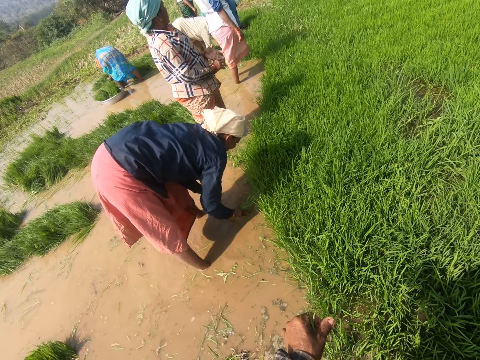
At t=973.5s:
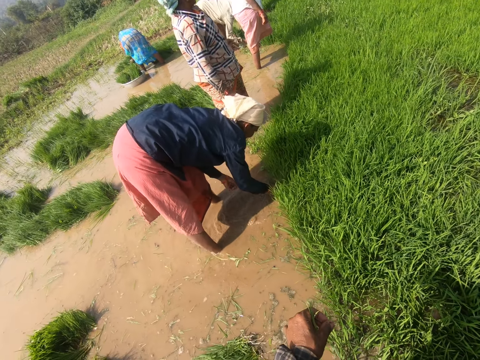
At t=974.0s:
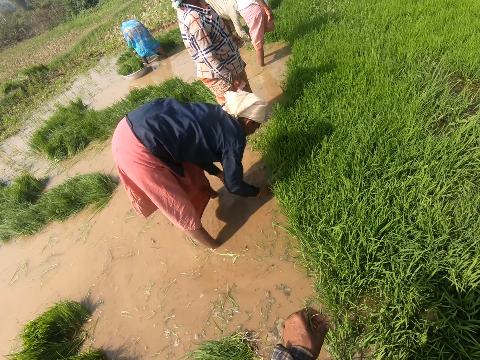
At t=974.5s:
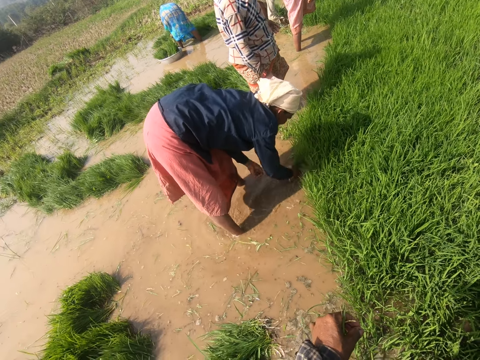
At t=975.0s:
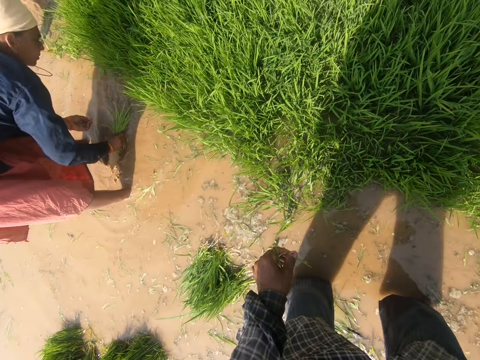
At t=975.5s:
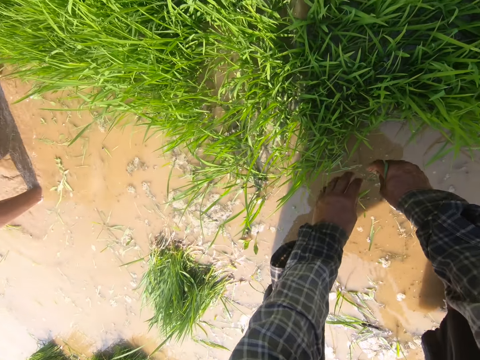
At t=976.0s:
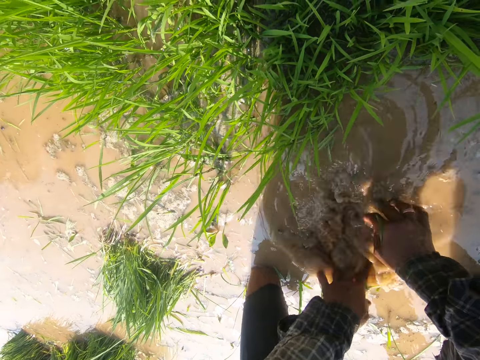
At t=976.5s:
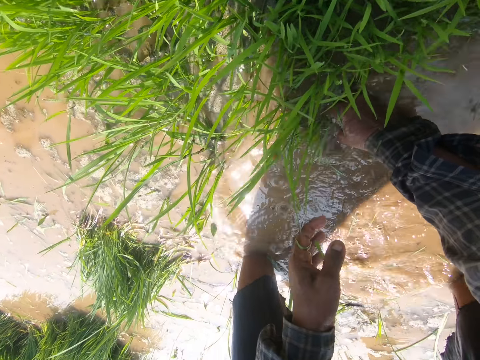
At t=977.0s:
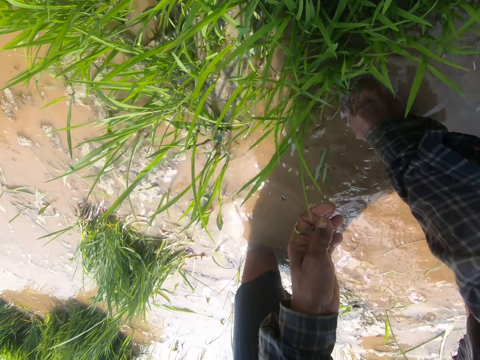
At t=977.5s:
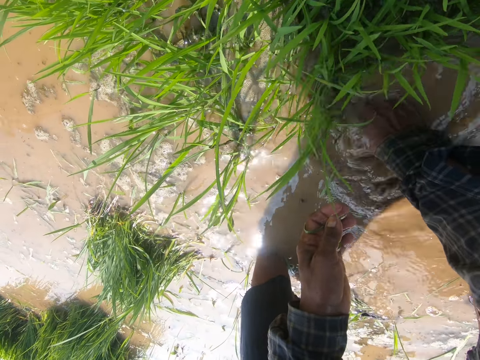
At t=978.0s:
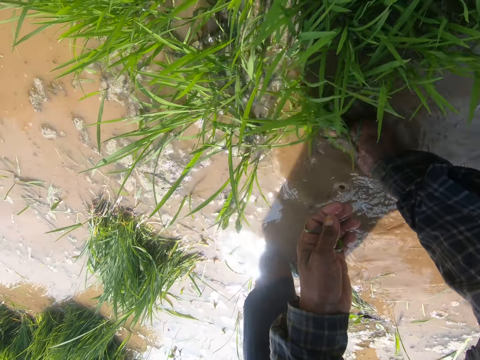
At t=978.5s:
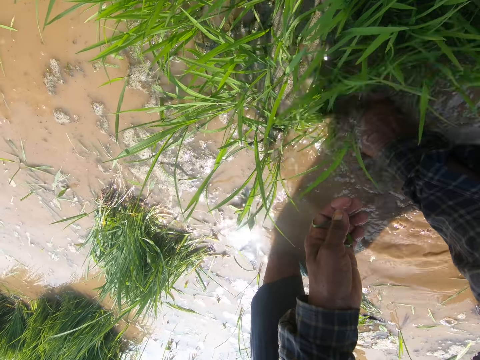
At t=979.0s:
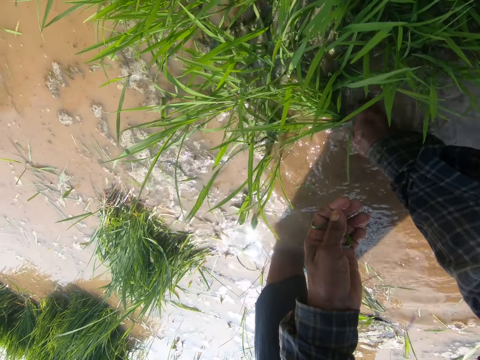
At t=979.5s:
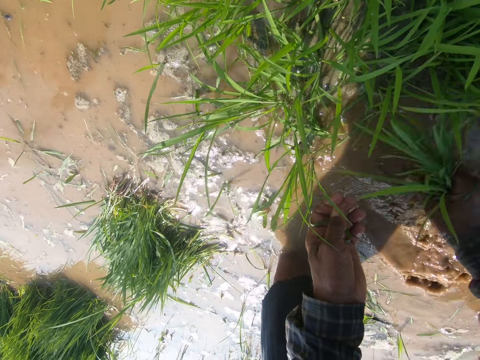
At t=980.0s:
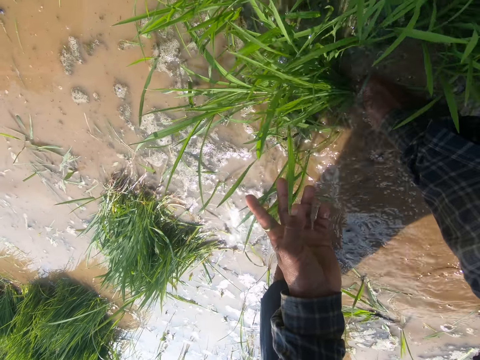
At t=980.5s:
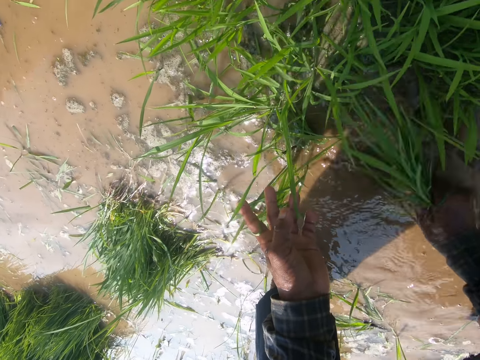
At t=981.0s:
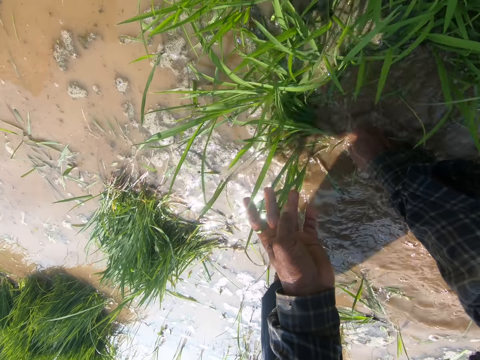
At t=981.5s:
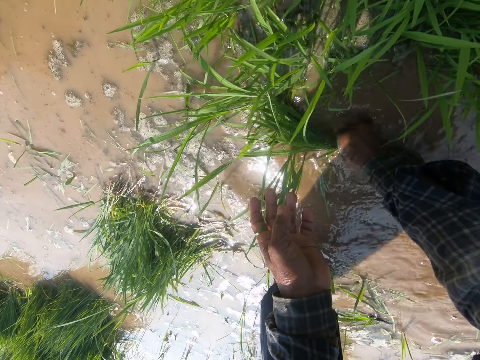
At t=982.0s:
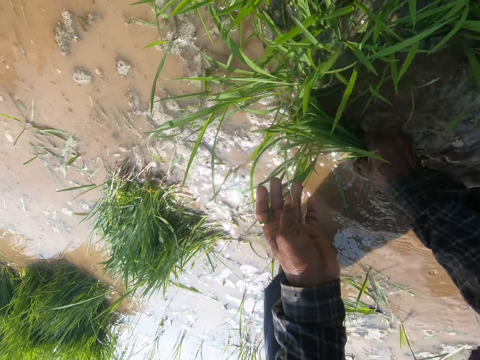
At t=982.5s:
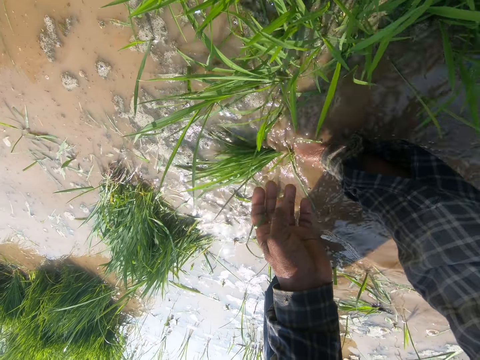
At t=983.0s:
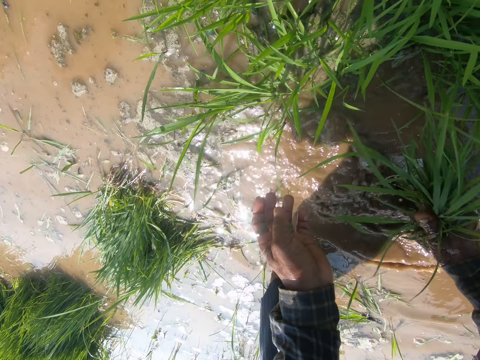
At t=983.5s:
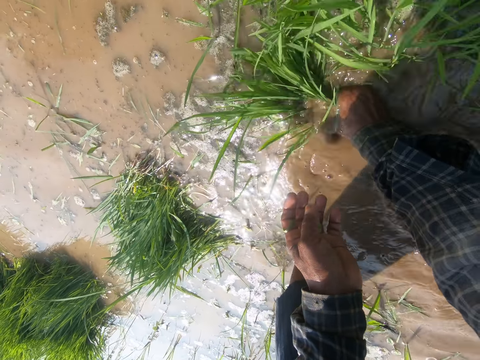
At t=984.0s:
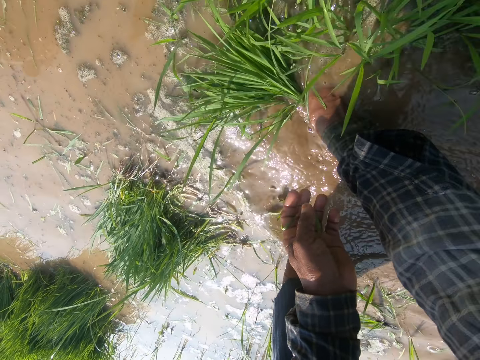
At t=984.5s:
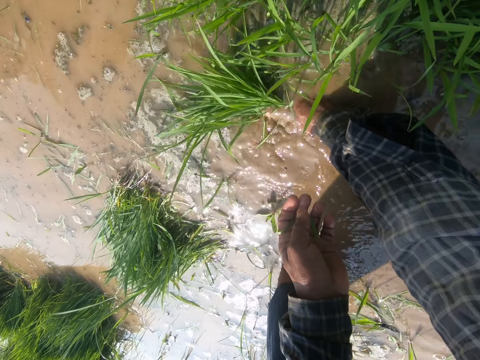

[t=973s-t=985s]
The camera wearer looks around the field. She bends towards the grass. She dips her hands in water. She plucks grass from the water with her right hand.

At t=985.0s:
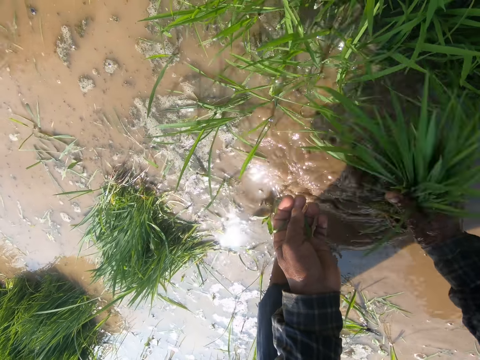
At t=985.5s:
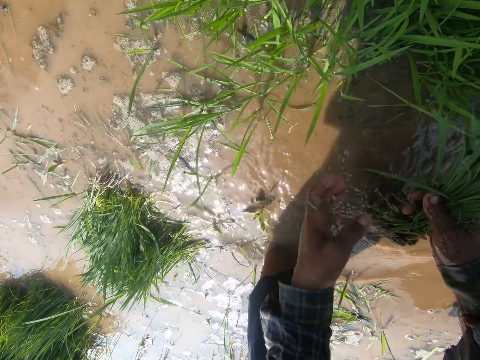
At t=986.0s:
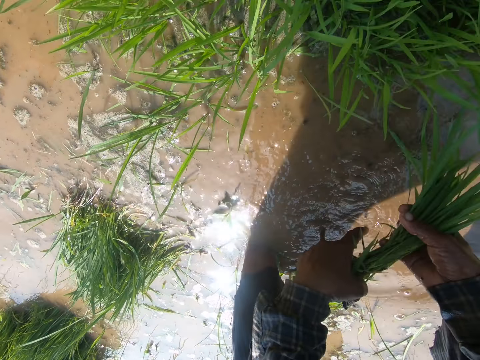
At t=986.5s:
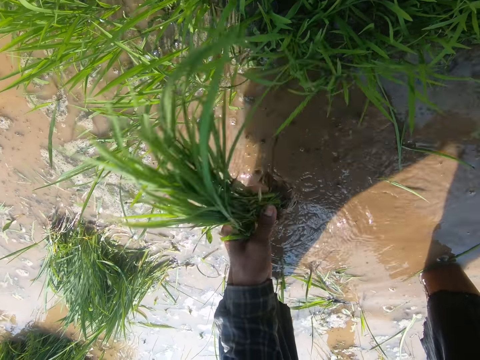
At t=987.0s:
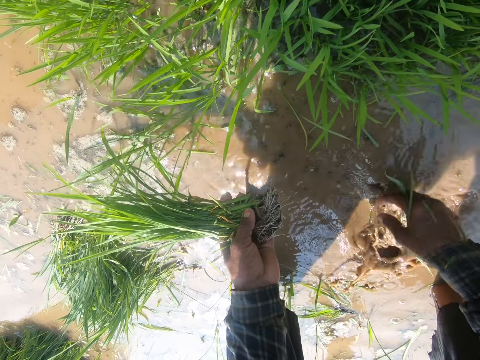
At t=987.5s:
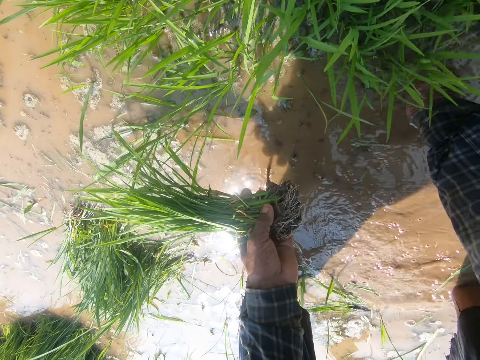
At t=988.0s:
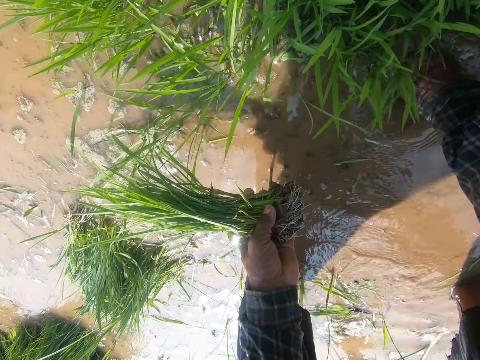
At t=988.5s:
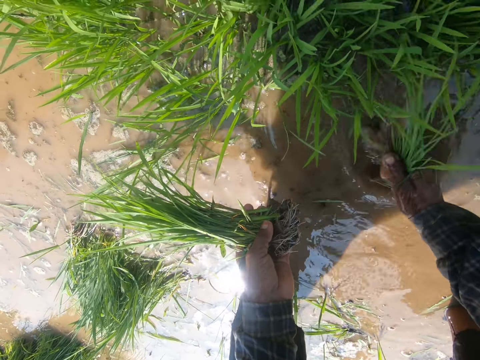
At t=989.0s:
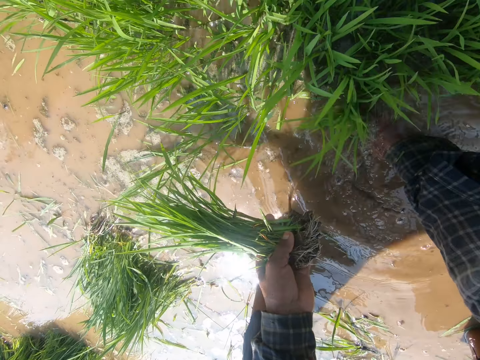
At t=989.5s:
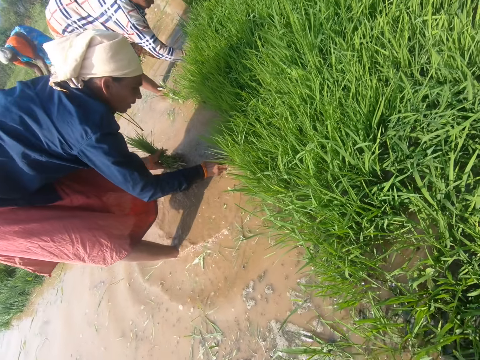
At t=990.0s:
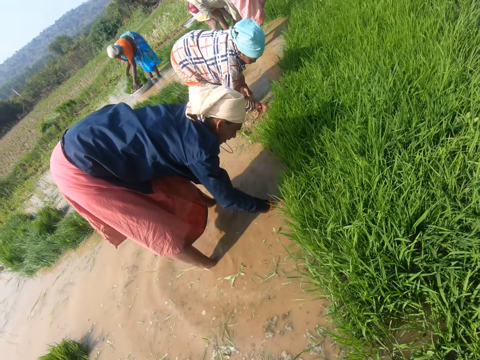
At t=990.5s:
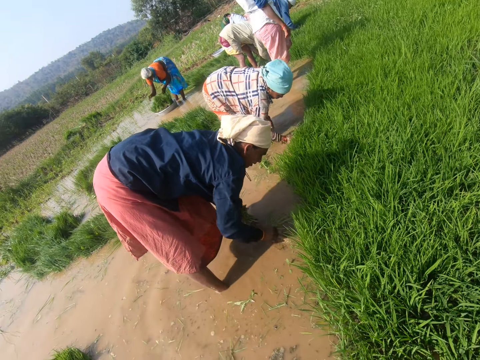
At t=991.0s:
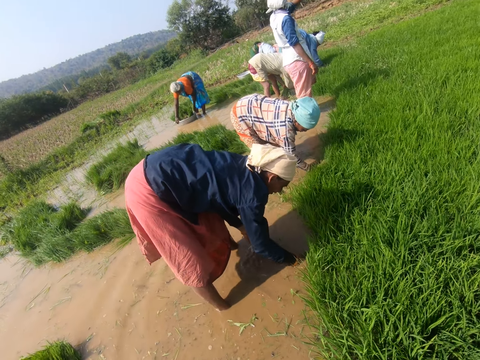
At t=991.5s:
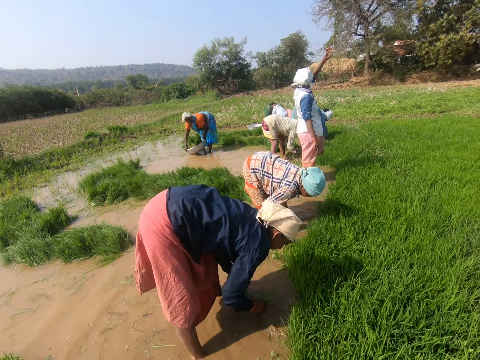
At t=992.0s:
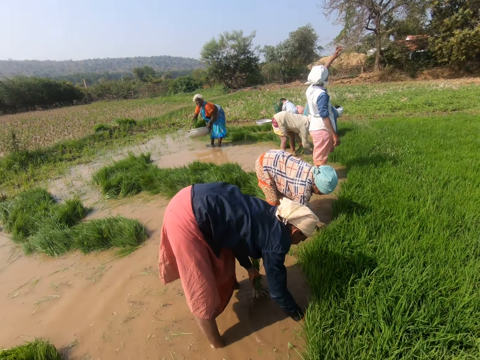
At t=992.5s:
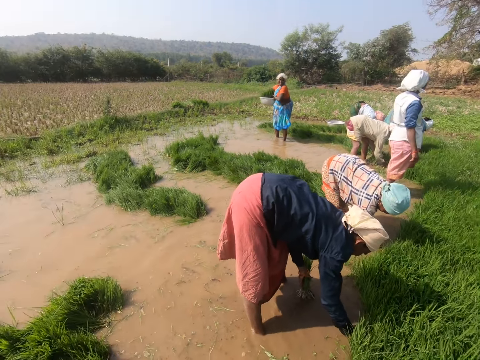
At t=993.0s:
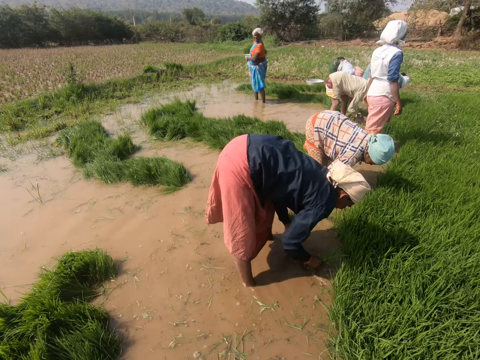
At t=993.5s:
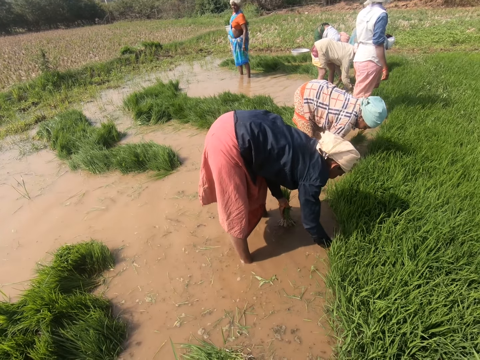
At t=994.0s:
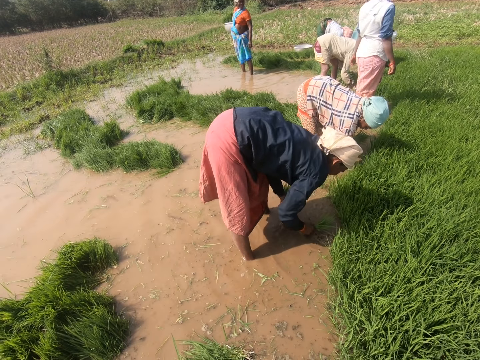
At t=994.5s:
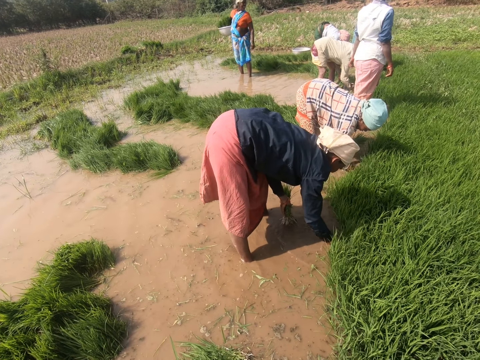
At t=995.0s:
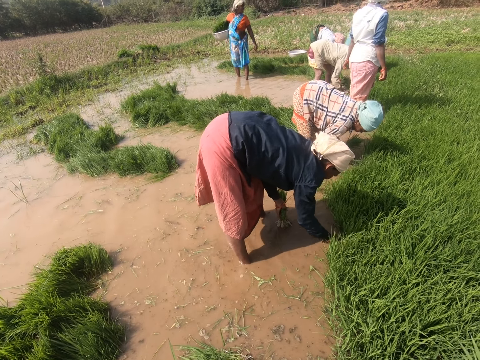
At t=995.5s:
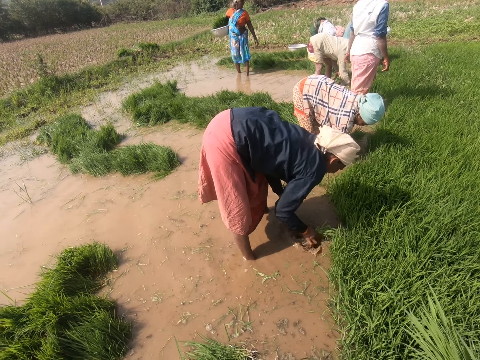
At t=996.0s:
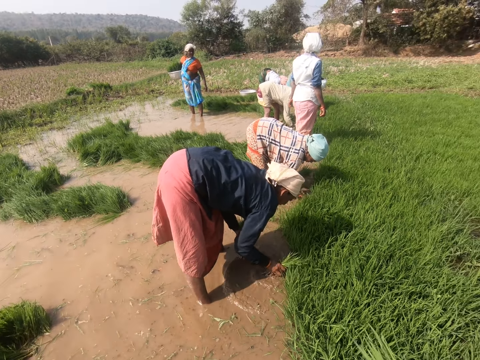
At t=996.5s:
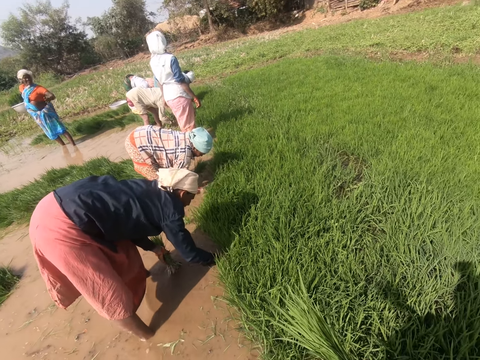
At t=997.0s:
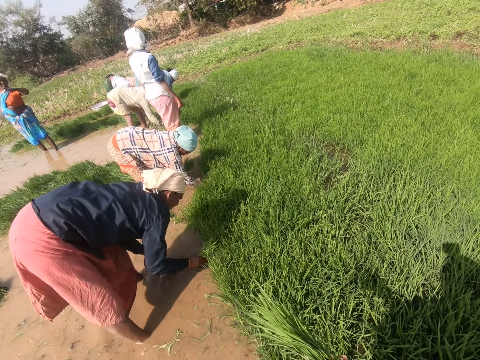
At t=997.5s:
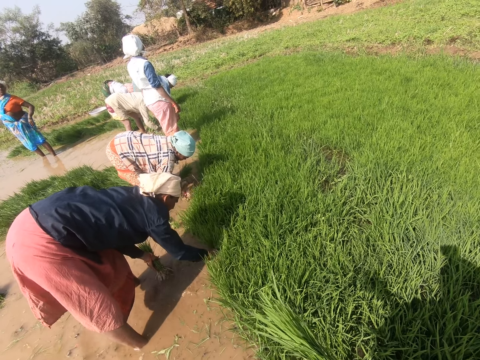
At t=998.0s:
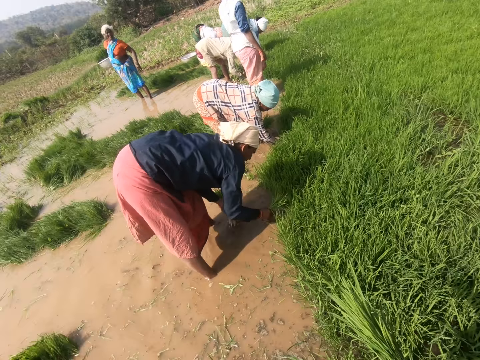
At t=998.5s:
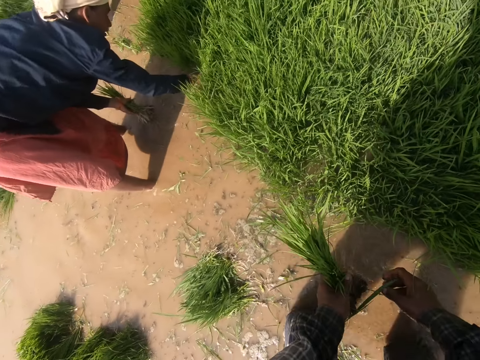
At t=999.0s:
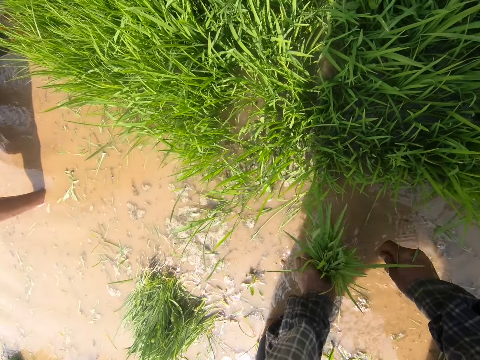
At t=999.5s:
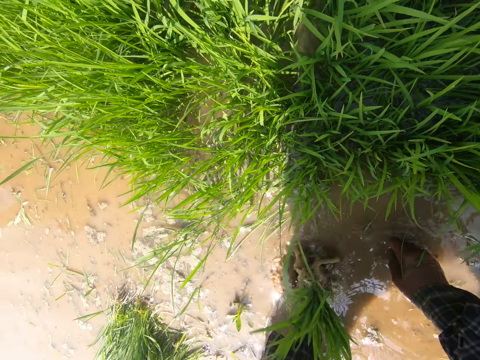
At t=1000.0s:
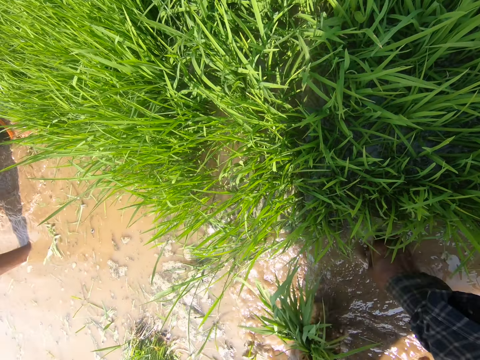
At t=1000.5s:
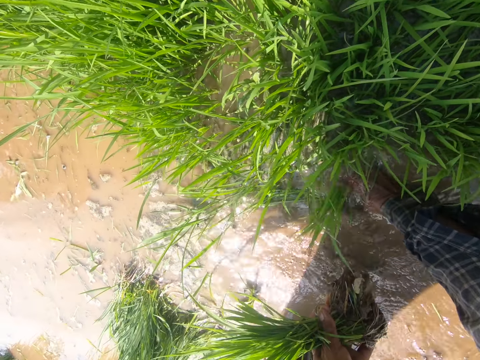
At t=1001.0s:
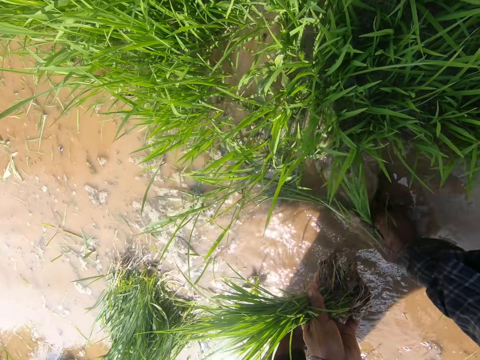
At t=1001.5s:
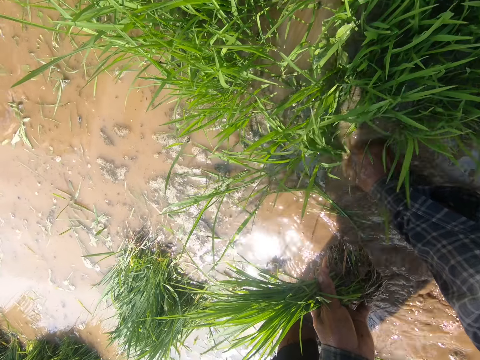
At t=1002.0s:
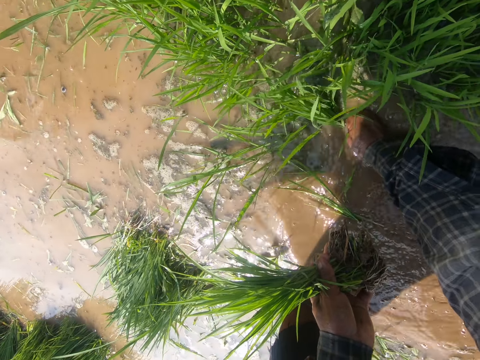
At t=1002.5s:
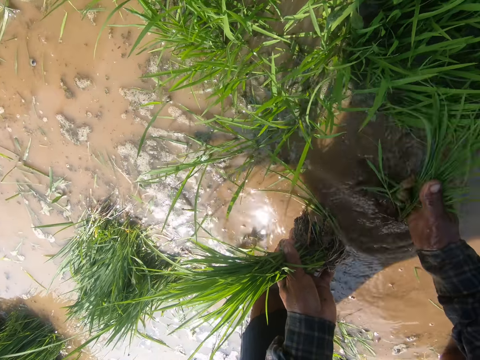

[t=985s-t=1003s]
The camera wearer transfers the grass in her right hand to her left hand. She dips her right hand in water. She plucks grass from the water with her right hand. She talks to the crowd and stands up. She looks at a person. She talks to the crowd. She looks around the field. She bends towards the grass. She dips her hands in water. She dips the grass in her left hand in water. She shakes the aquatic grass in water. She plucks grass from the water with her right hand. She dips the grass in her right hand in water.
